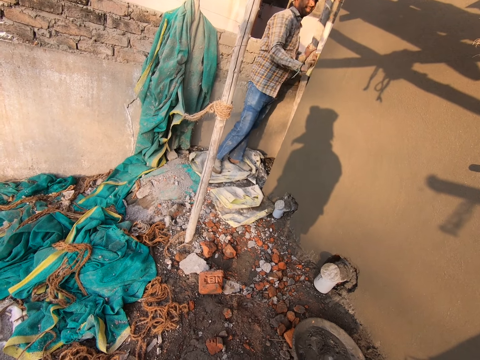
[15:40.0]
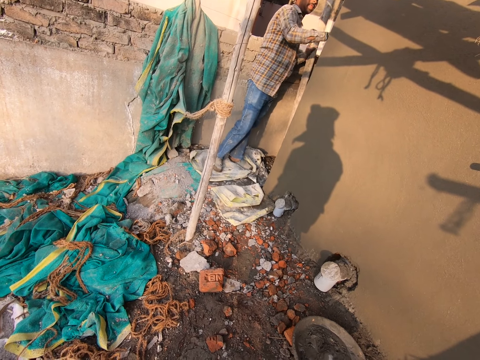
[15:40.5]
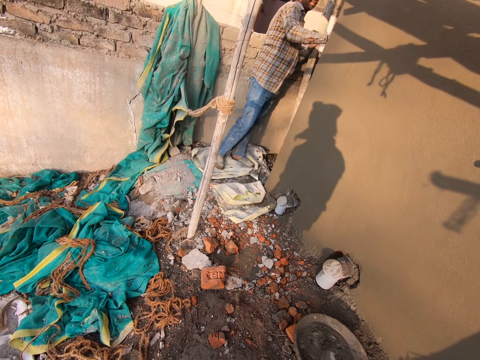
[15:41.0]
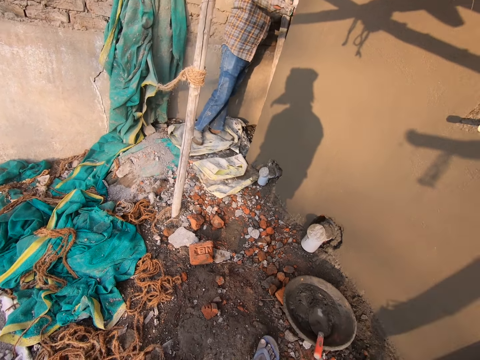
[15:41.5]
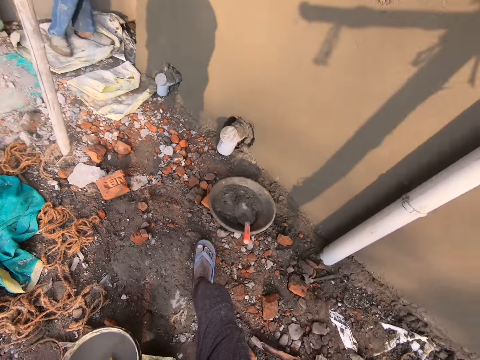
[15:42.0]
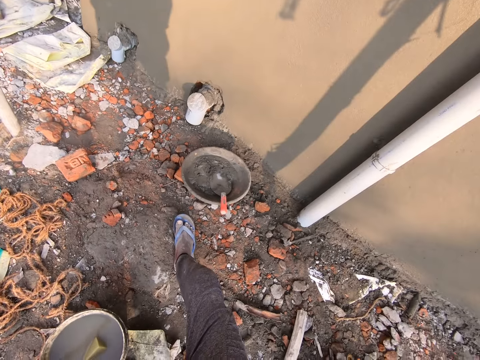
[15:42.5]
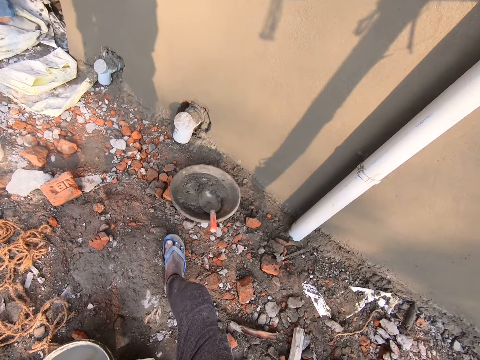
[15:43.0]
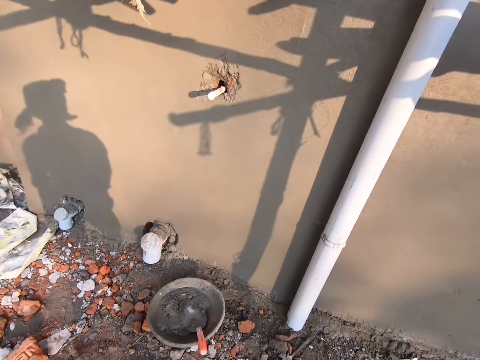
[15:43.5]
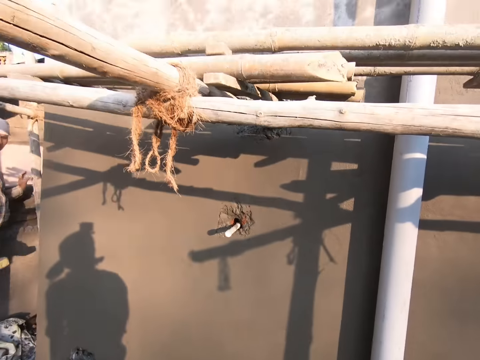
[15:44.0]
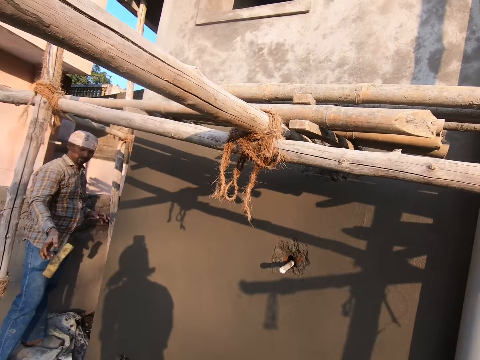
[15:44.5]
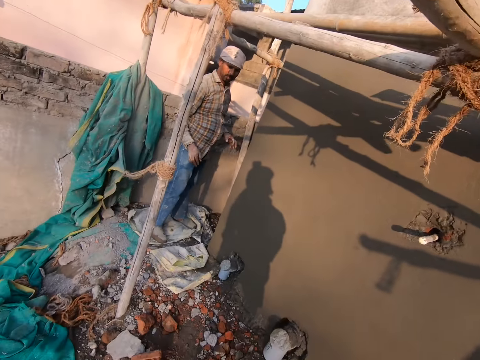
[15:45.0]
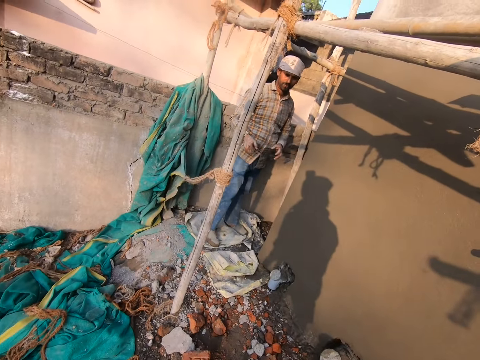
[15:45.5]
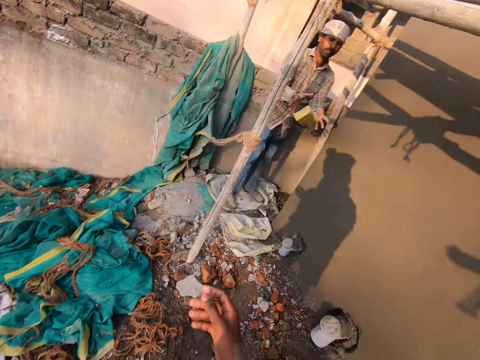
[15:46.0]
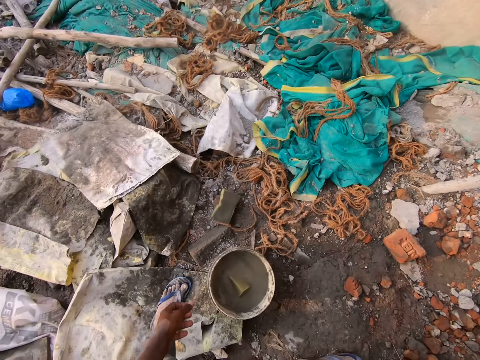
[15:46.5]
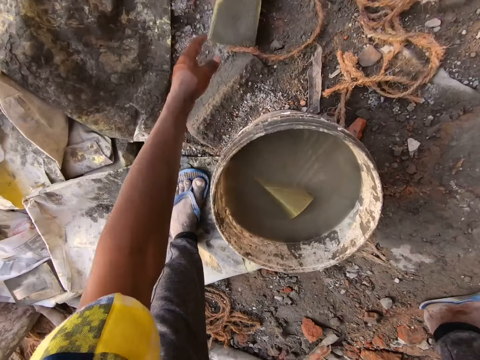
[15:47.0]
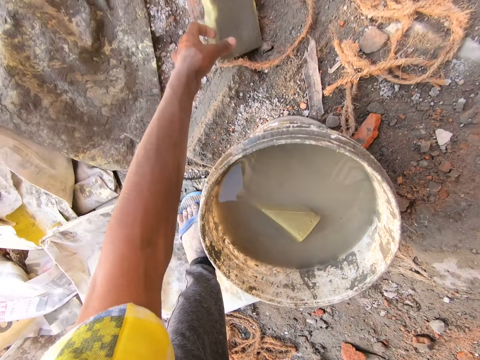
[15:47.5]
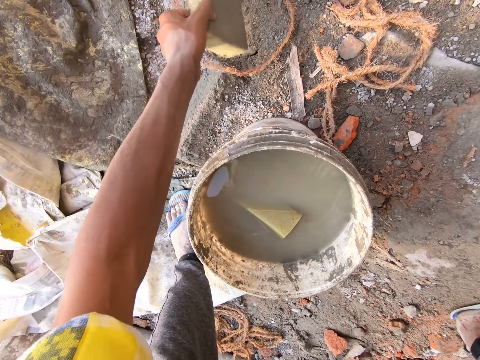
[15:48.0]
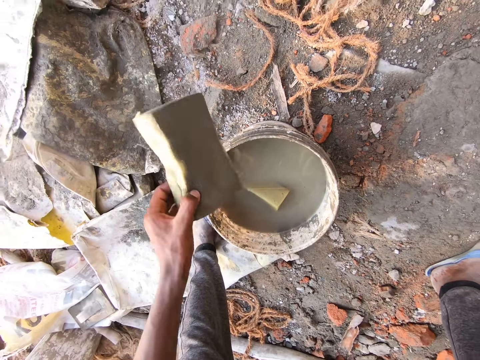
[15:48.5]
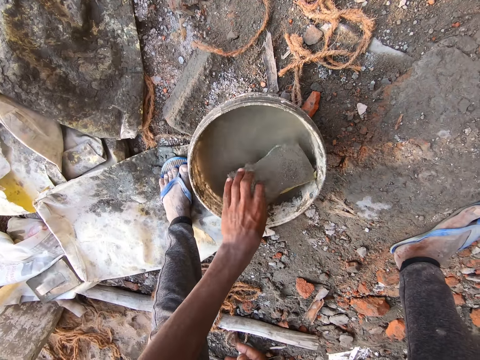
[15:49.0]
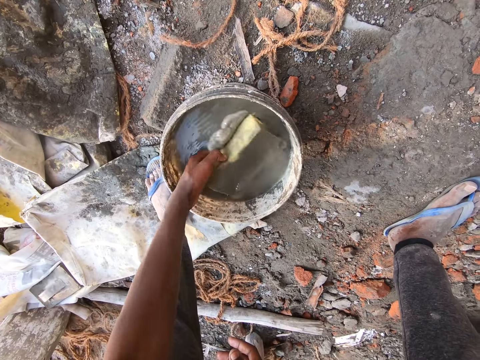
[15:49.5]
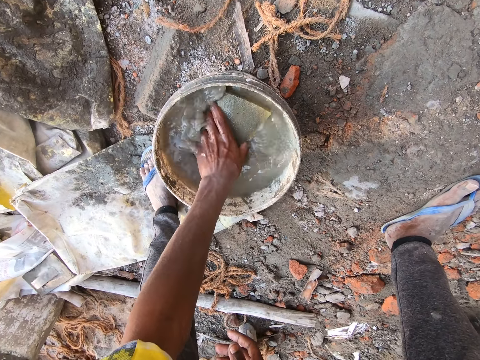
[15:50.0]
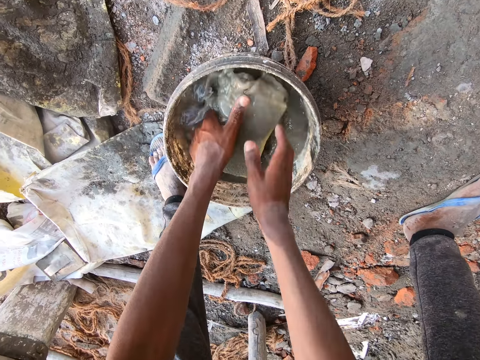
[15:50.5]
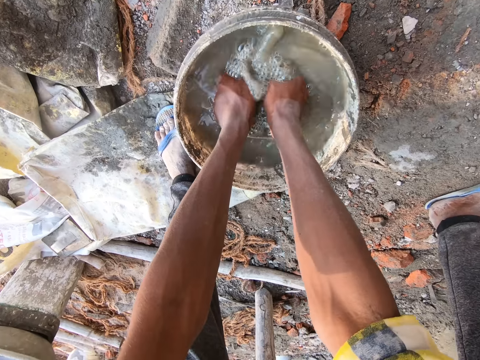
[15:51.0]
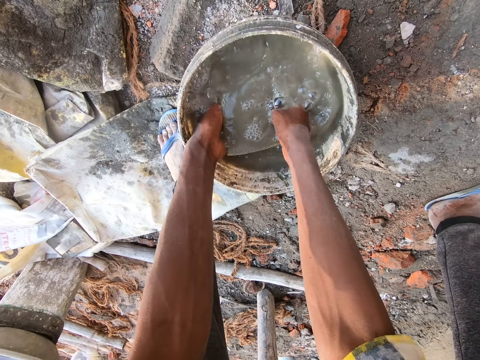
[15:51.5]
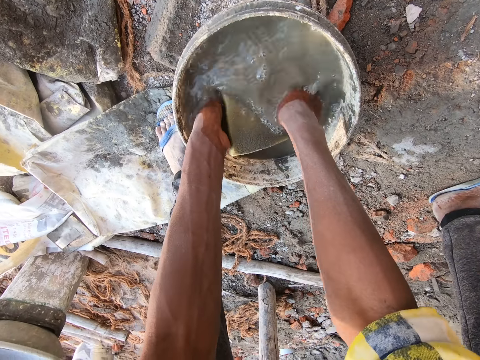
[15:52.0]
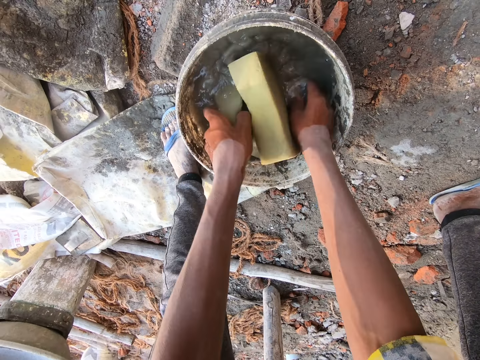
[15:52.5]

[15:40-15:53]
The man throws the foam on the ground with his right hand. The camera wearer throws the foam to the man with his right hand. He picks the foam from the ground with his left hand. He puts the foam into the bucket of water on the ground with his left hand. He washes the foam inside the bucket of water with his hands.

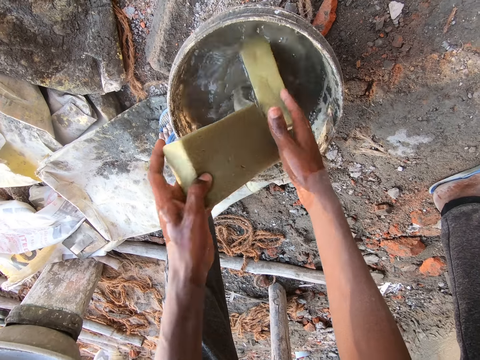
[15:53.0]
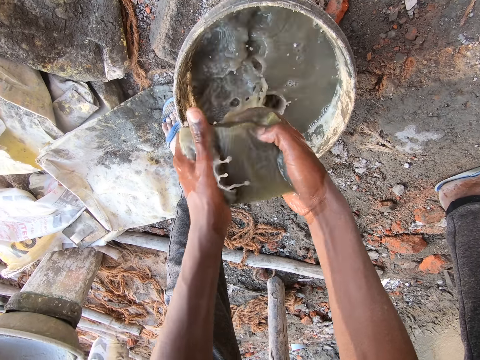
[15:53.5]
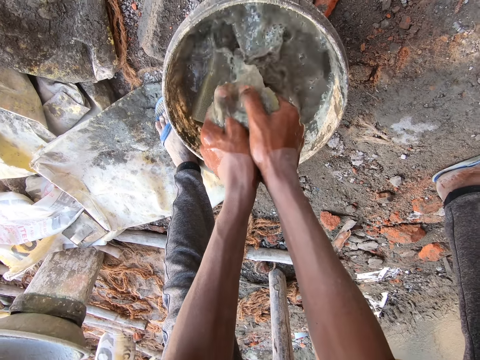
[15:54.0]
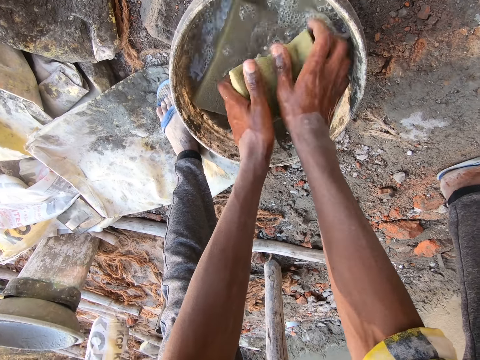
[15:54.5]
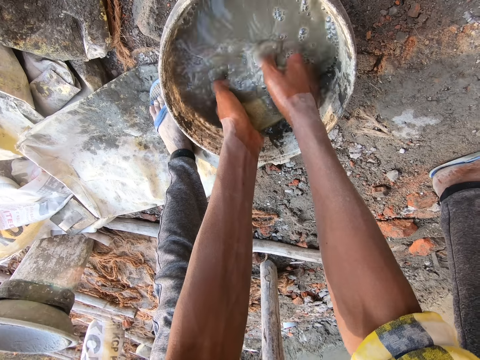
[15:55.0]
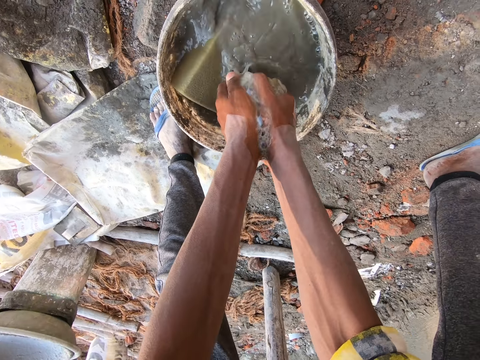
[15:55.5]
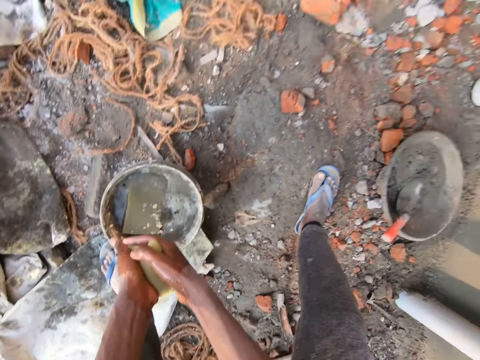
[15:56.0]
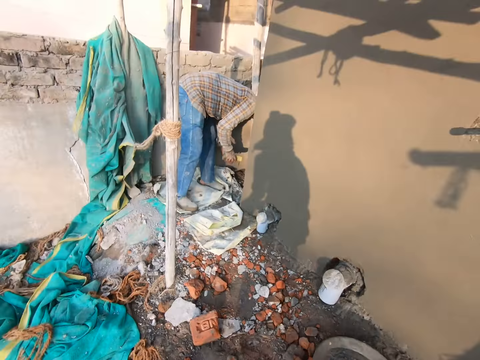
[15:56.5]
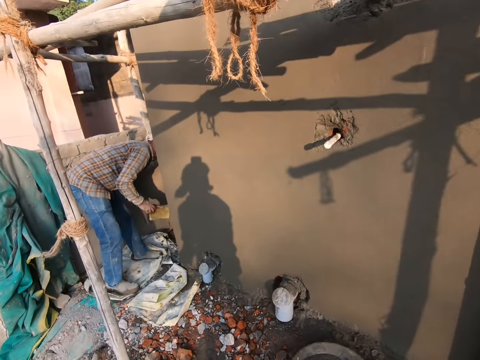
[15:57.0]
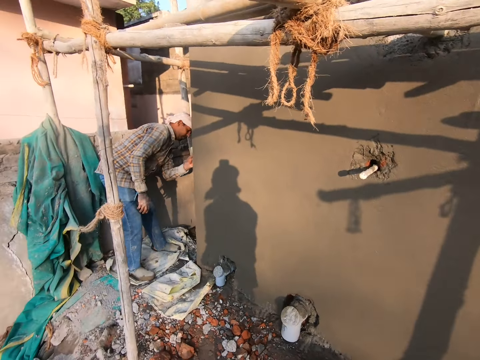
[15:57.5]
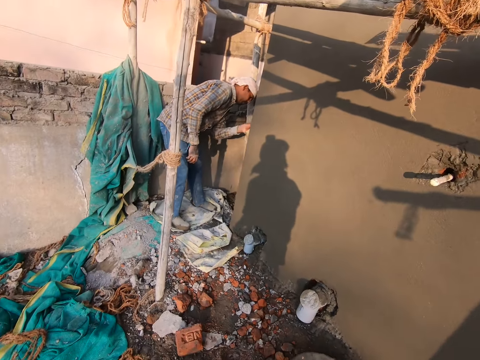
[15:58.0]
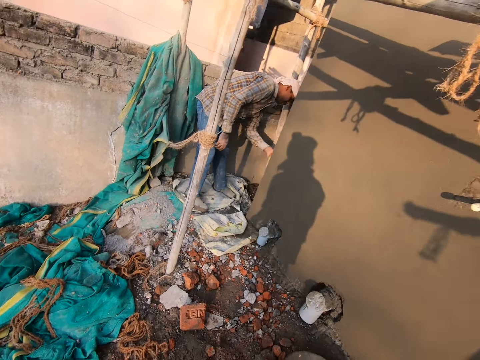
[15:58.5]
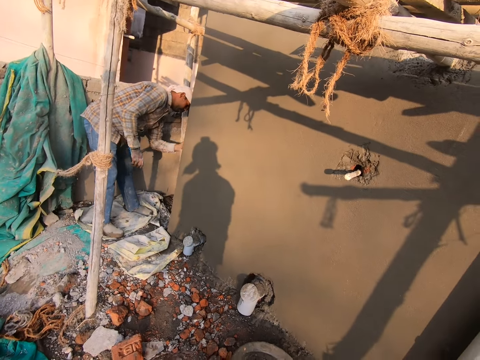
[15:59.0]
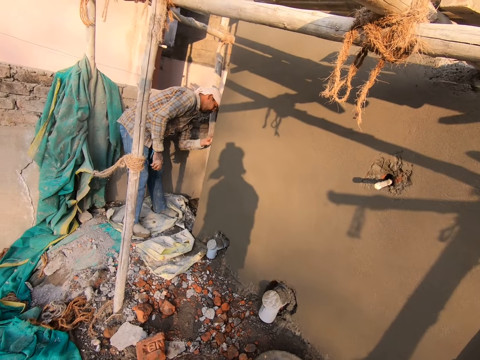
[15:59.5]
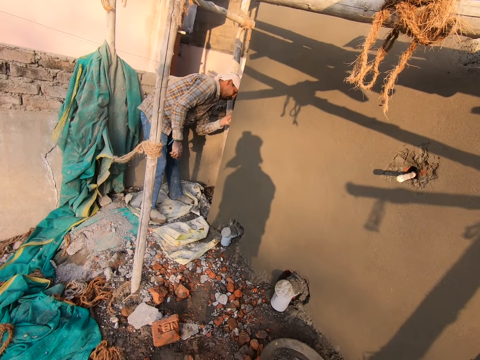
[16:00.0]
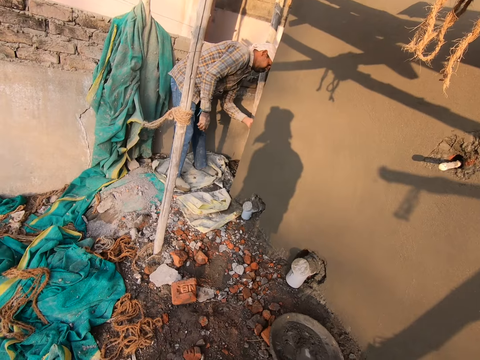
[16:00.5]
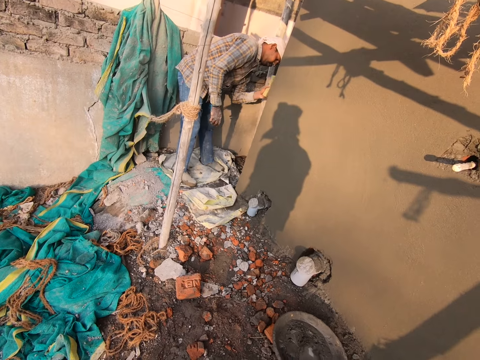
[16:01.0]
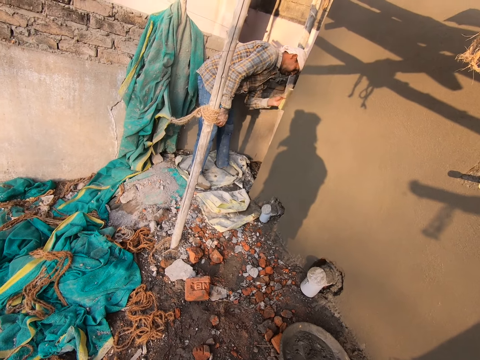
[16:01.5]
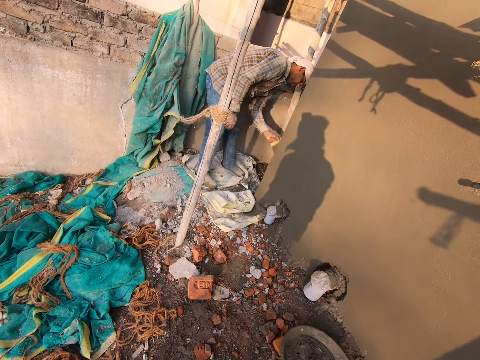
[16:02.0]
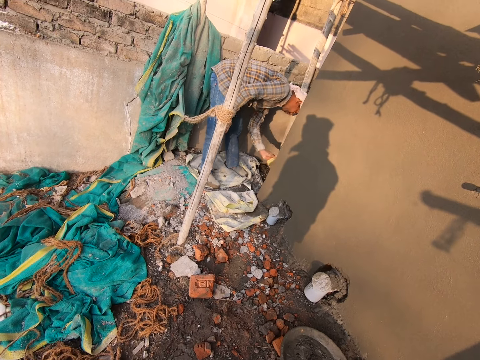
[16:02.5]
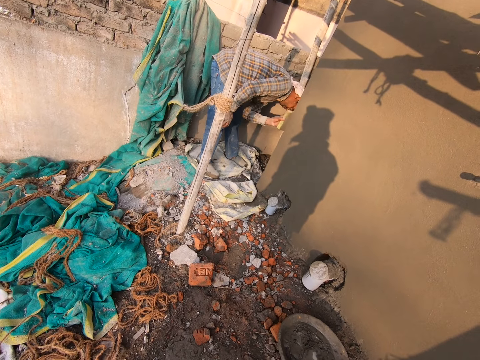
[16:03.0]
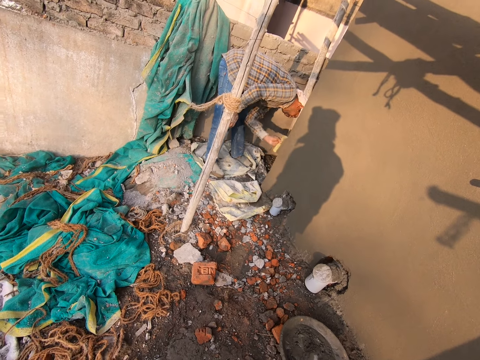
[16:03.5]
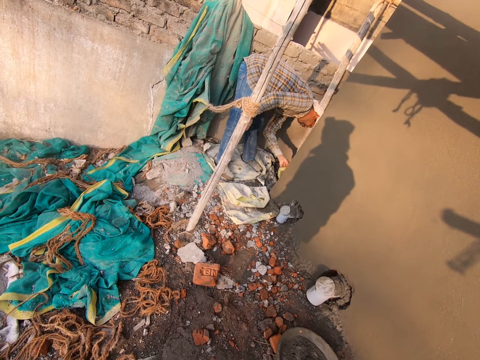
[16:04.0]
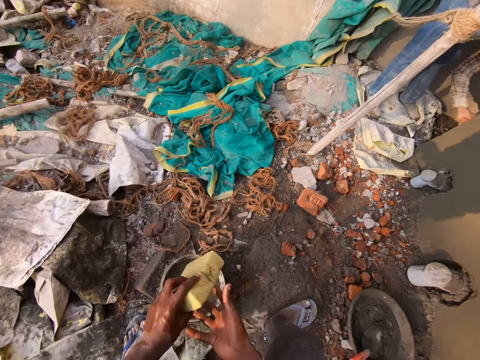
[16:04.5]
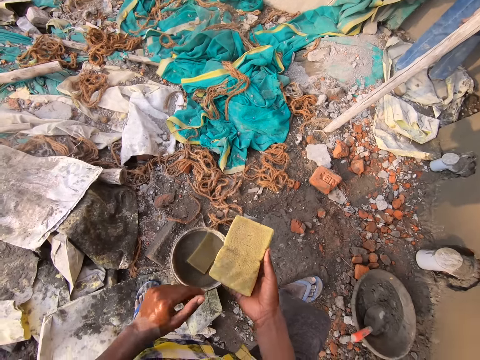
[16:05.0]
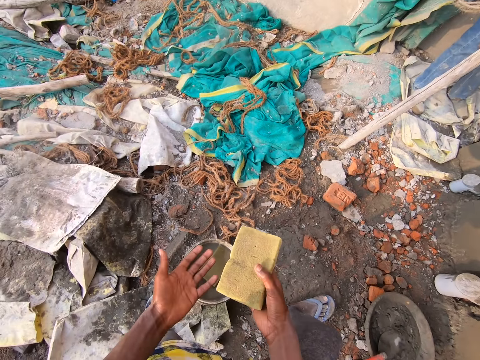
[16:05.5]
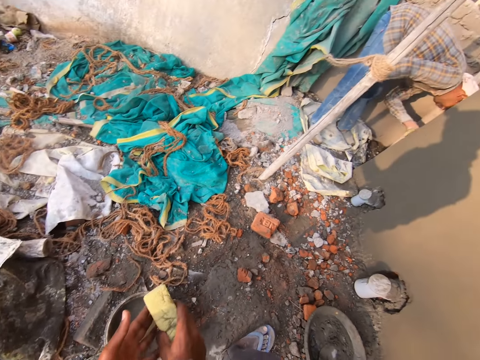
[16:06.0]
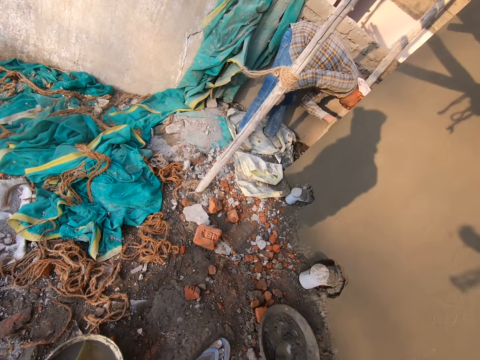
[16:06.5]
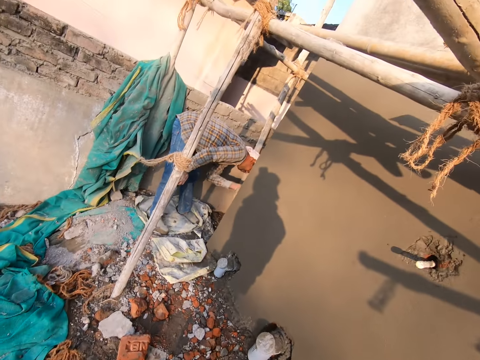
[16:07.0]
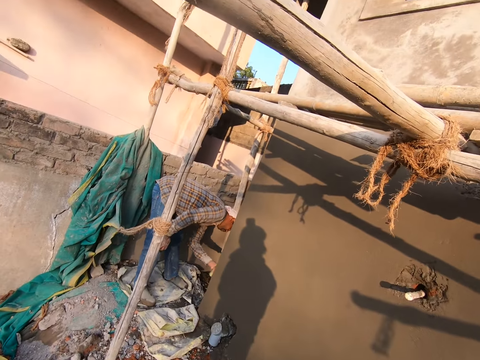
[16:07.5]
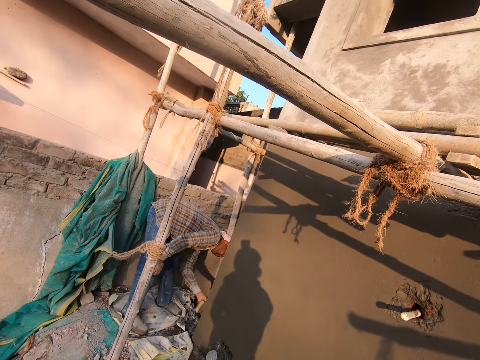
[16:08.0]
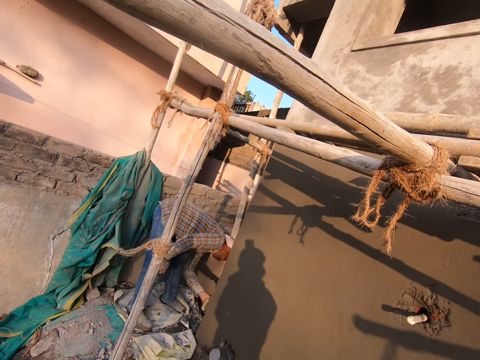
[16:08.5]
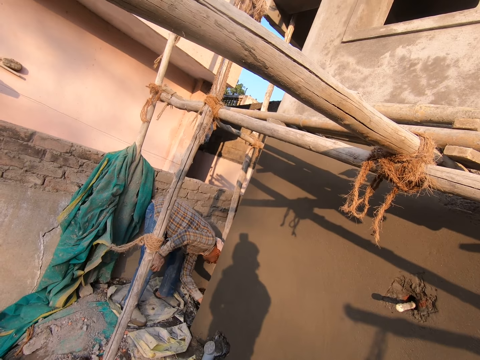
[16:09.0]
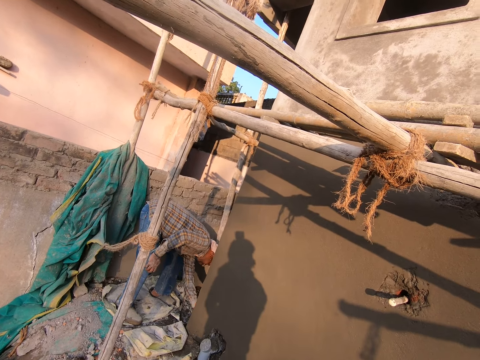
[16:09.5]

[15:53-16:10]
The camera wearer squeezes water from the foam with his hands. He washes the foam inside the bucket of water with his hands. The man passes the foam to his left hand with his right hand and smoothens the cement wall with the foam in his left hand. The camera wearer passes the foam to his right hand with his left hand. He cleans his left hand with the foam in his right hand. The man smoothens the wall with the foam in his left hand.
